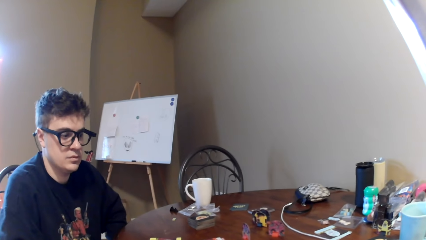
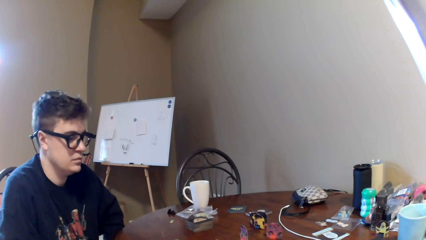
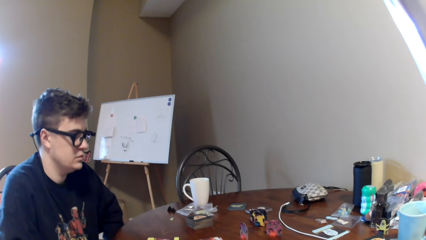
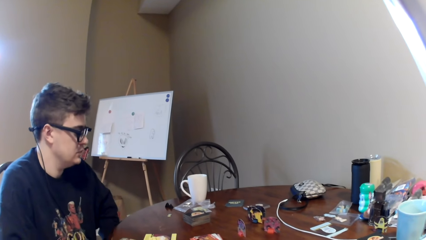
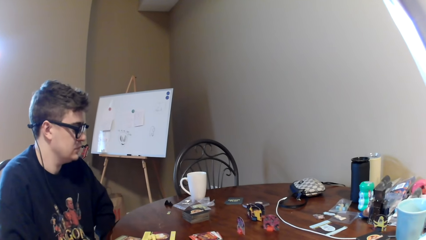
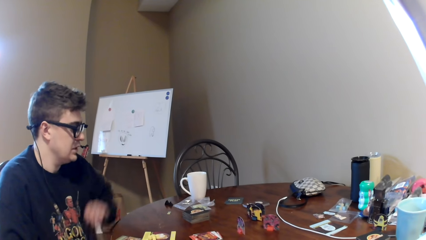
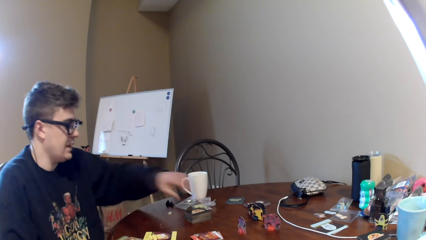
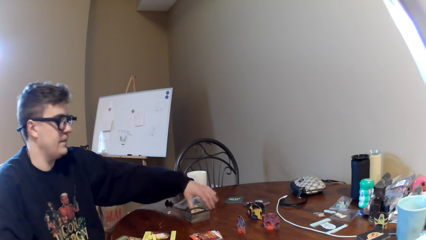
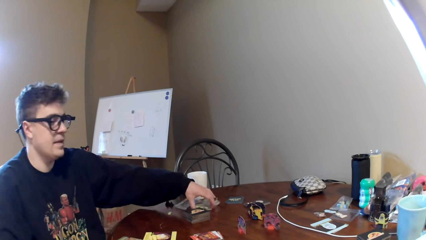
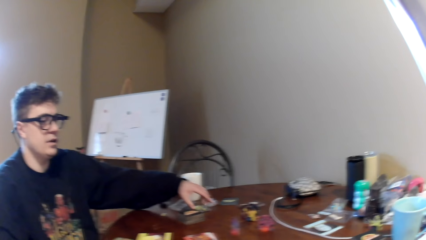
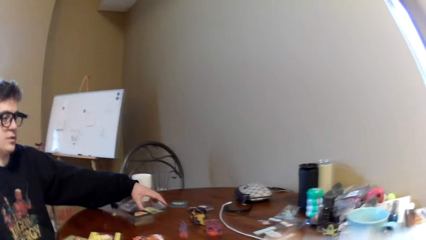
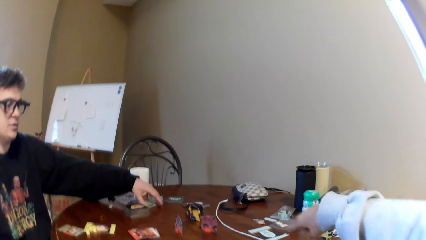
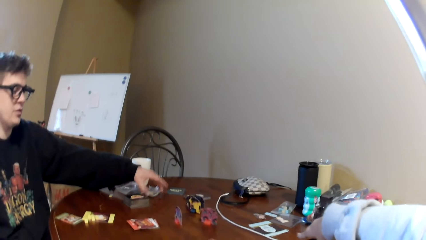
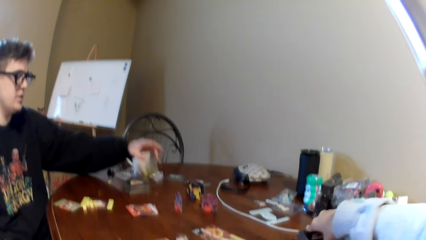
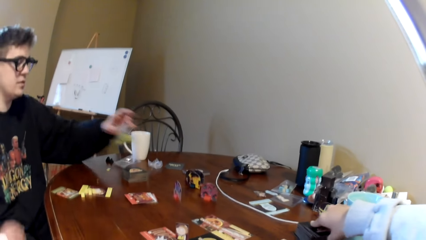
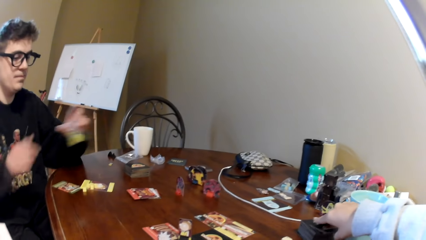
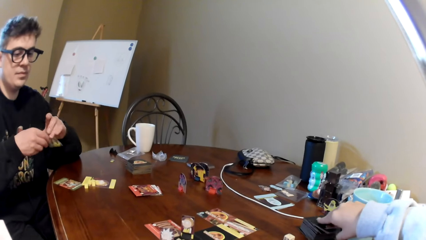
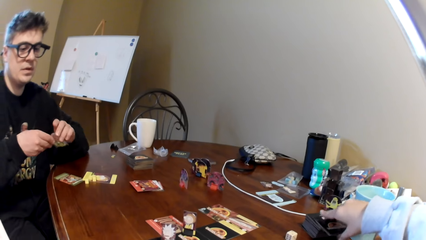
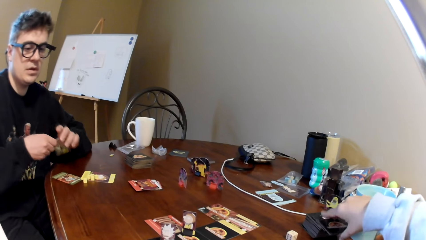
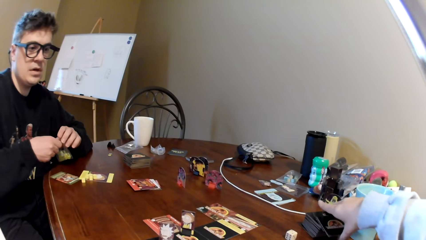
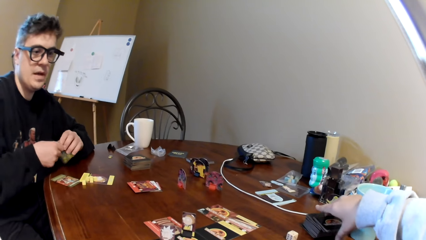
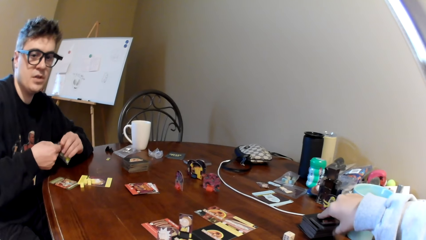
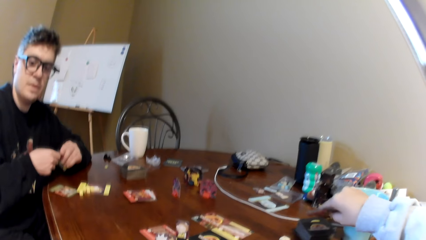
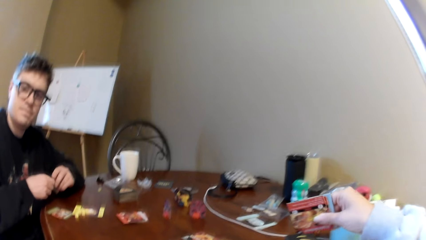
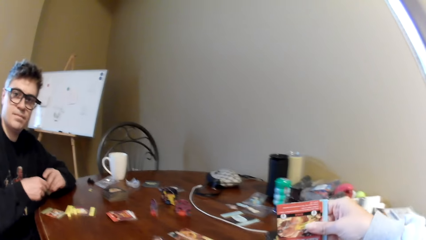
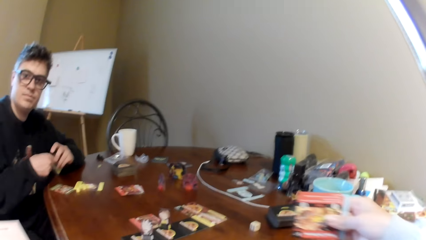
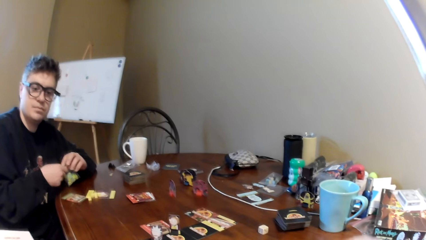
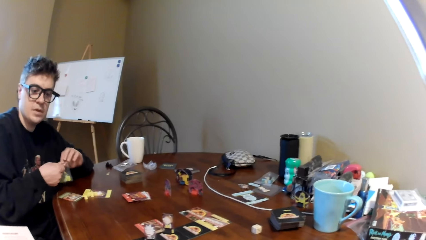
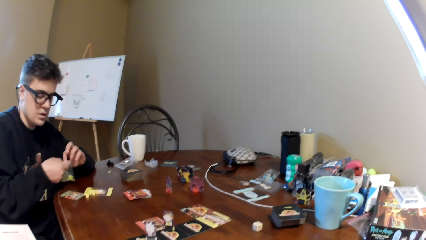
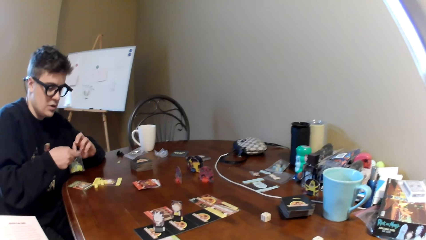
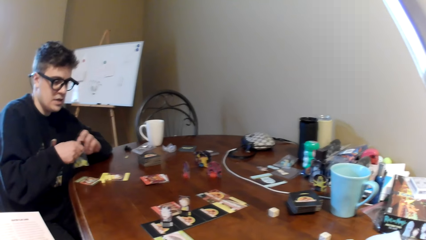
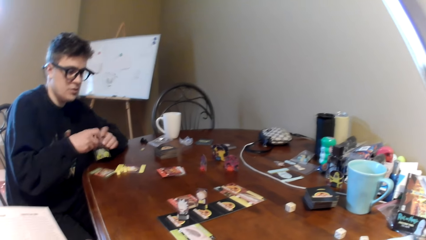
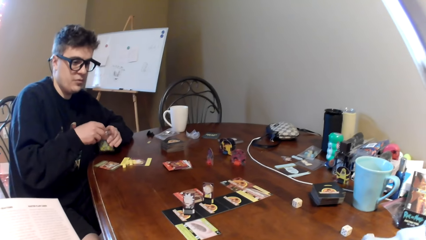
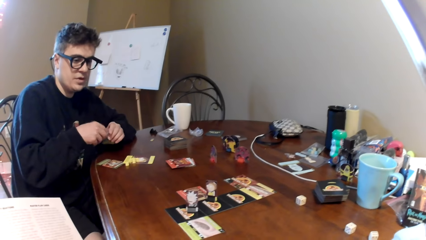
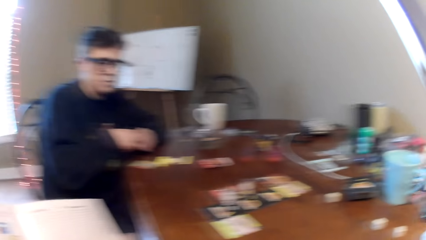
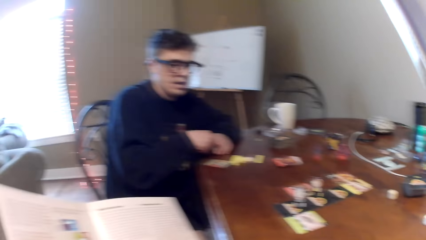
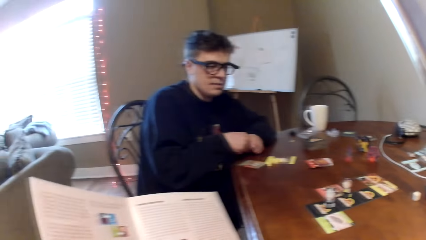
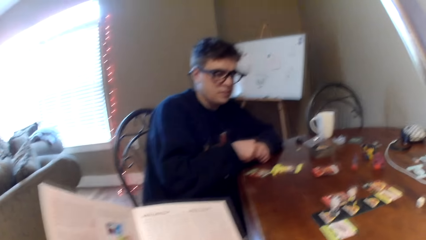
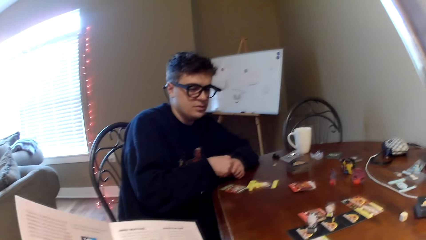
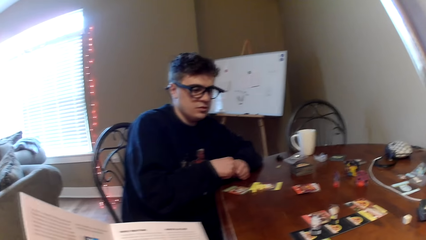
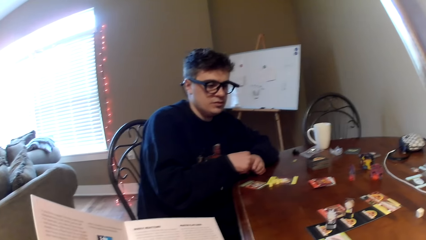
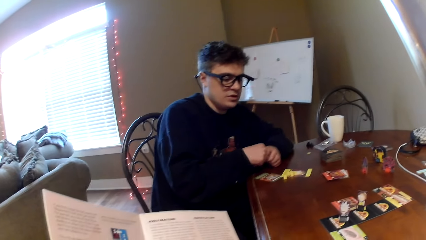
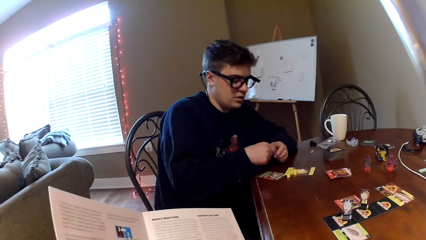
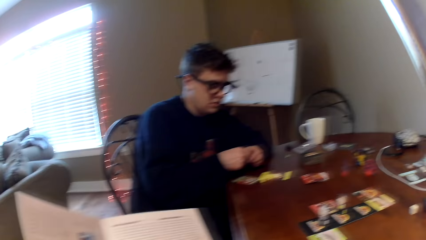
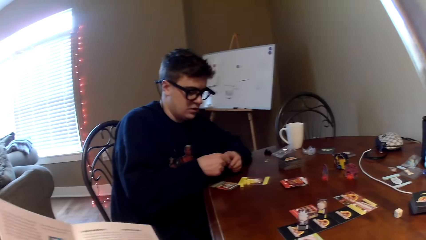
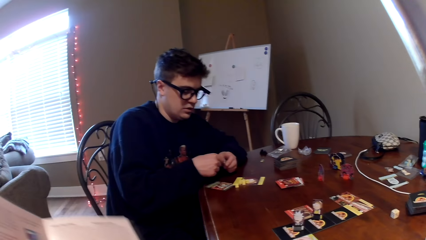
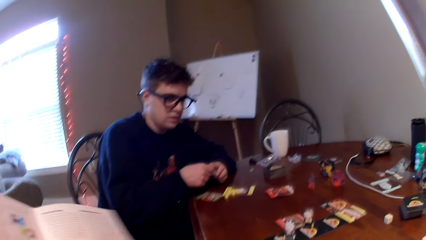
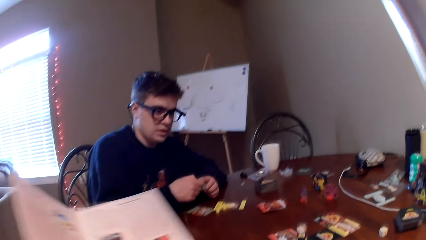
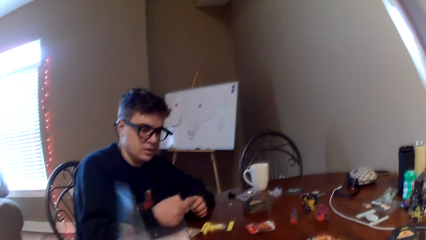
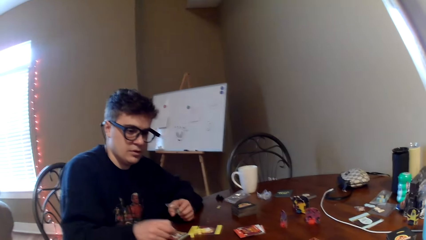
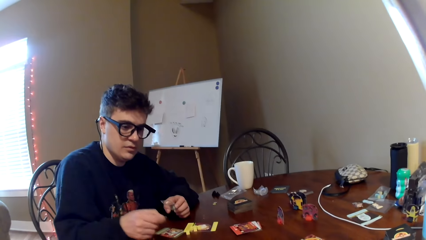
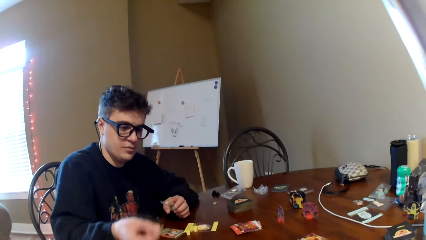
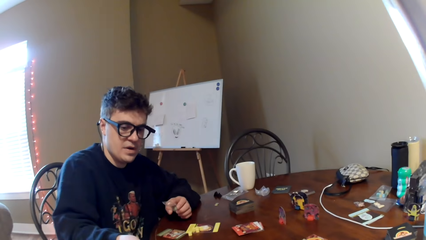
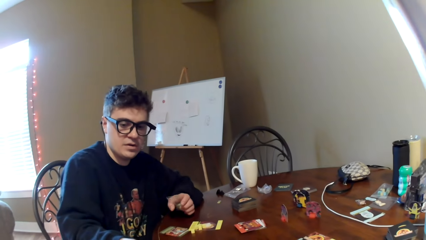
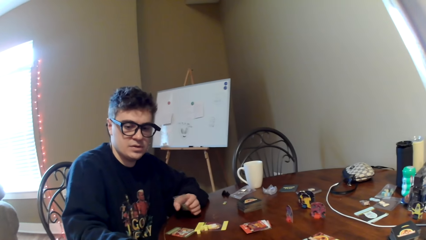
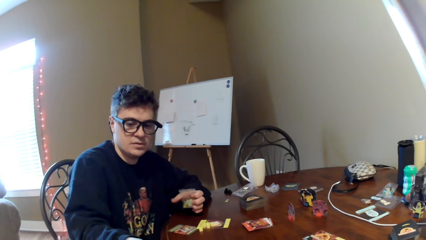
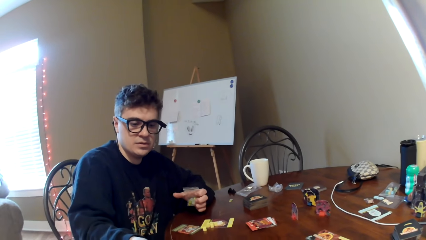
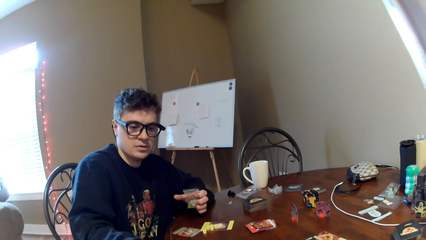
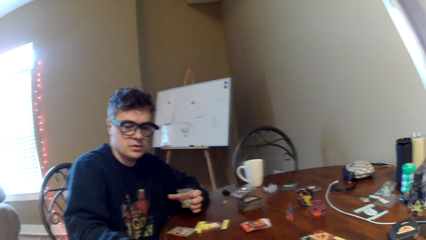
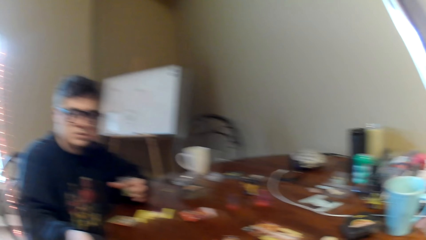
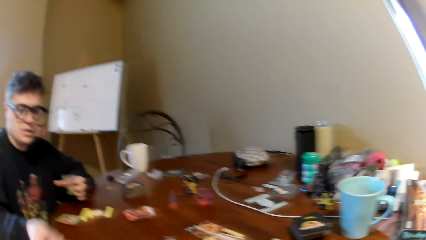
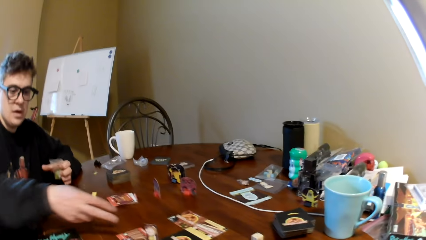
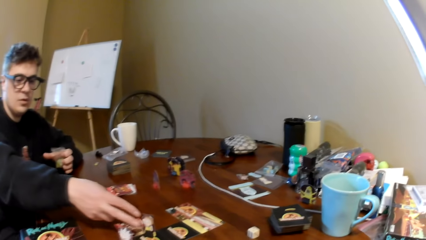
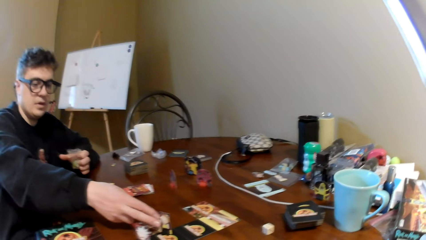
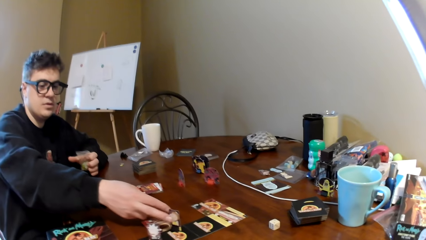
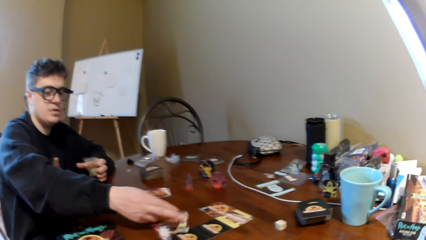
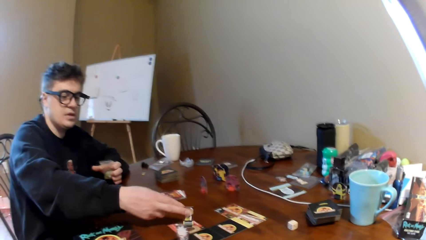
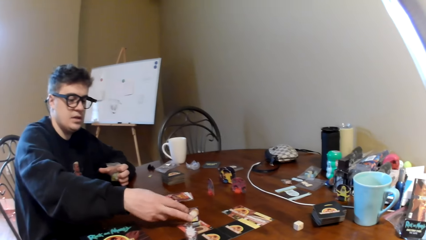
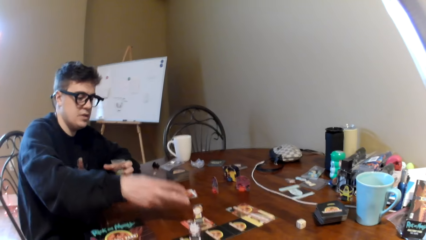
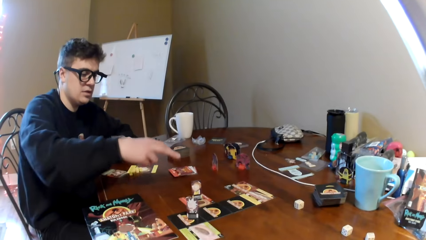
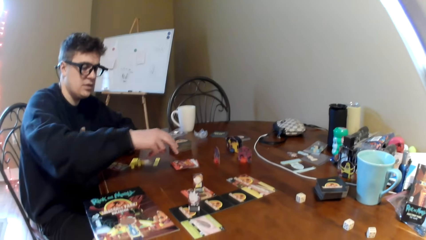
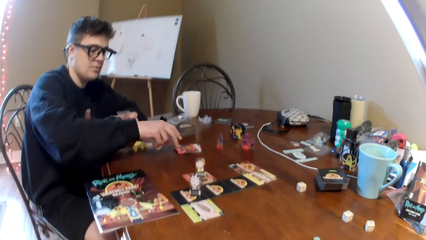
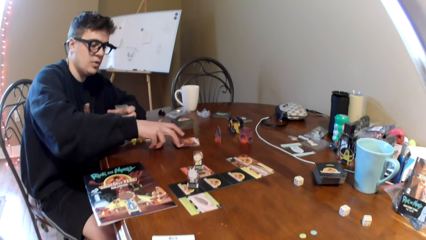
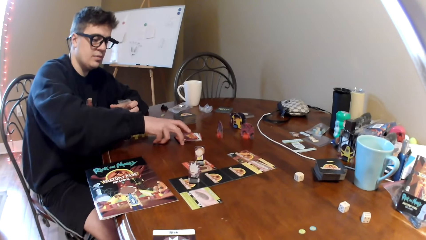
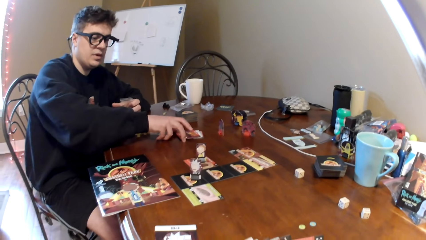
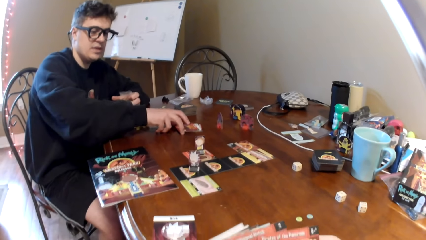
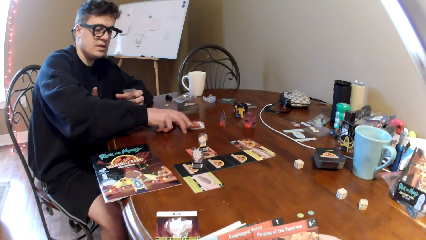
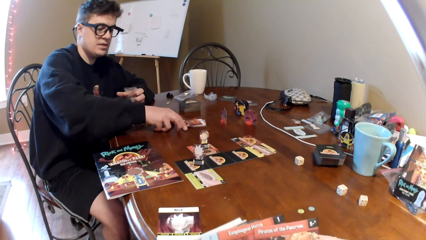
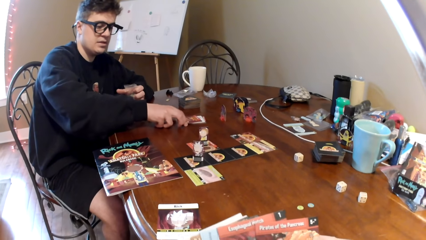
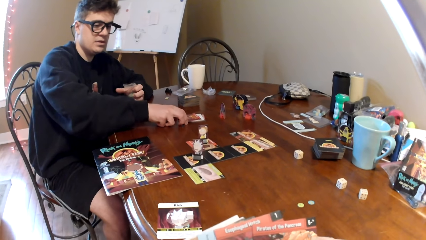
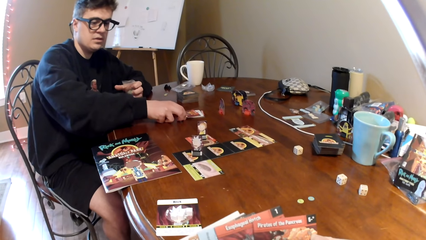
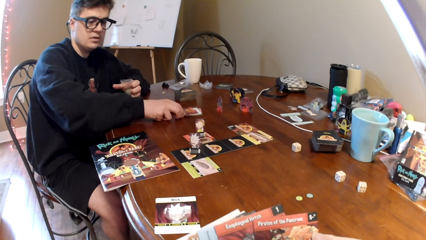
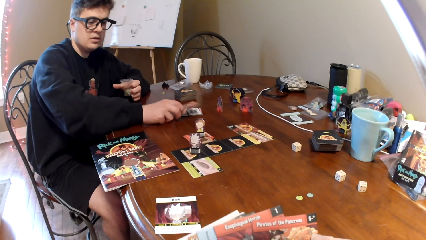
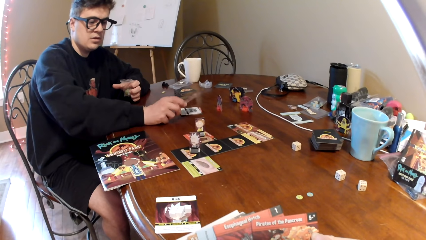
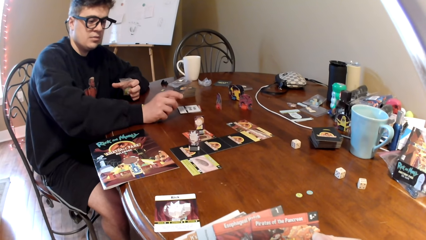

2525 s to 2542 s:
A man lifts the left hand, picks the plastic packet and picks a playing card. The camera wearer holds the cards and touches the playing card. The man converses with the camera wearer and opens the plastic packet. The camera wearer reads a magazine. They close the book and lift the magazine. The man converses with the camera wearer, puts his hand on the table, moves the poker chips and moves the right hand. The man converses with the camera wearer.
